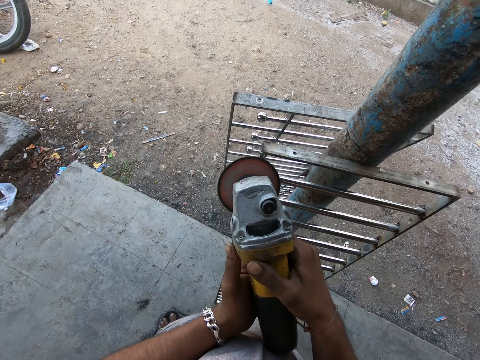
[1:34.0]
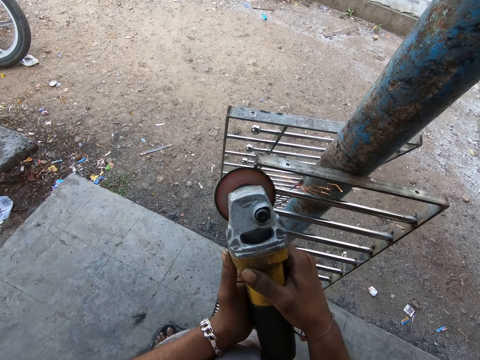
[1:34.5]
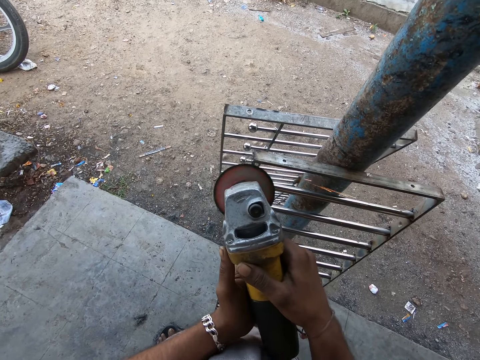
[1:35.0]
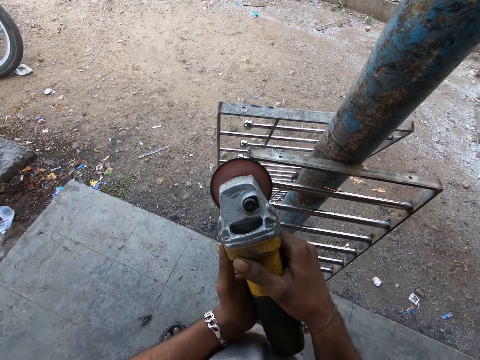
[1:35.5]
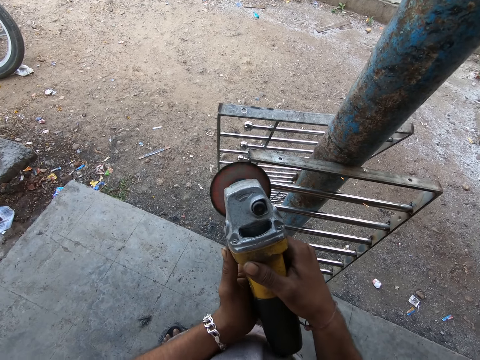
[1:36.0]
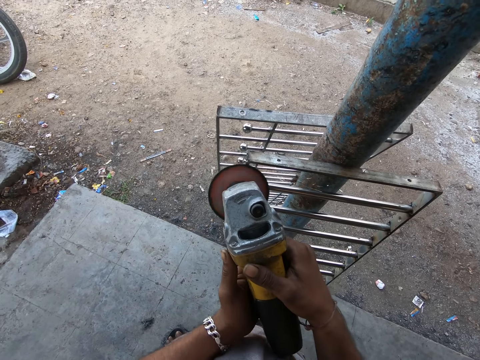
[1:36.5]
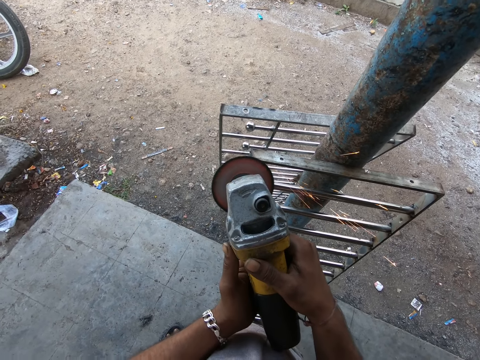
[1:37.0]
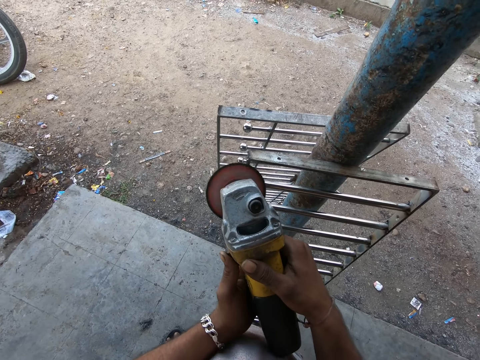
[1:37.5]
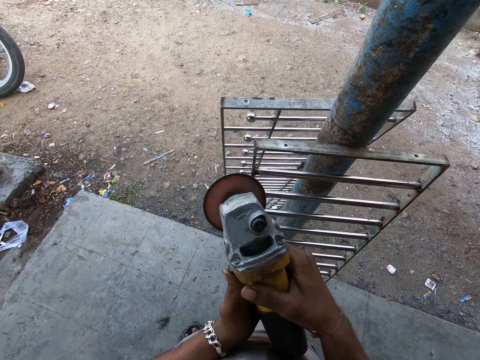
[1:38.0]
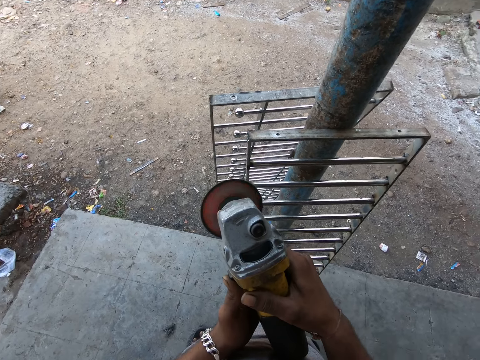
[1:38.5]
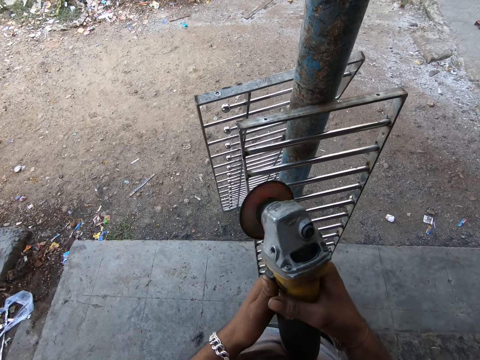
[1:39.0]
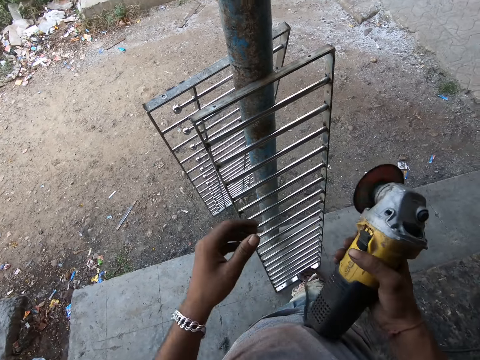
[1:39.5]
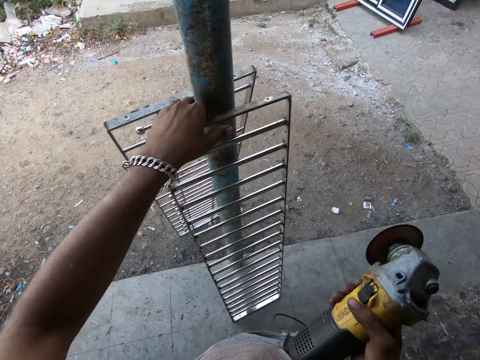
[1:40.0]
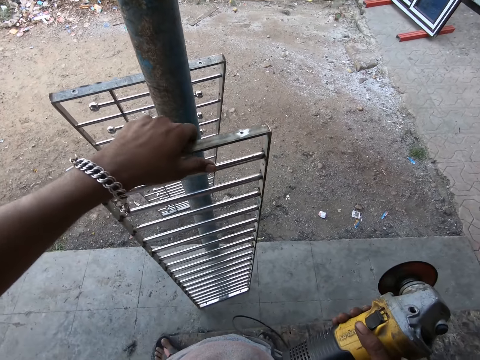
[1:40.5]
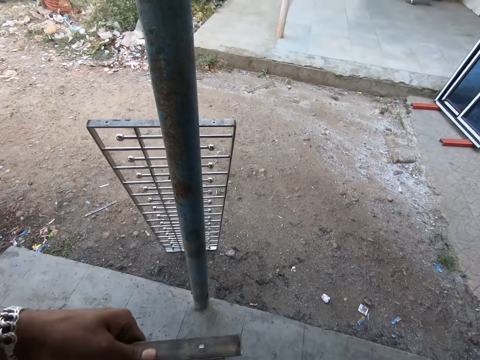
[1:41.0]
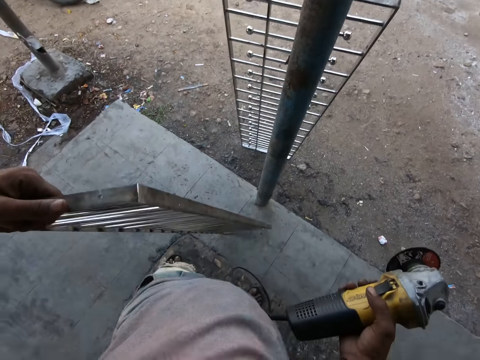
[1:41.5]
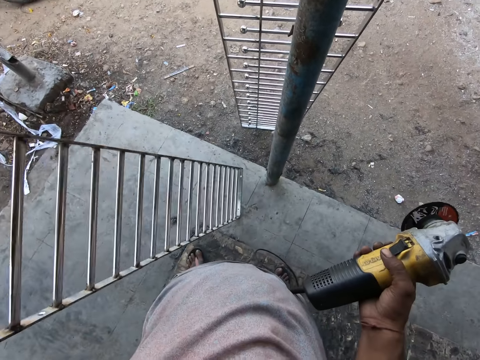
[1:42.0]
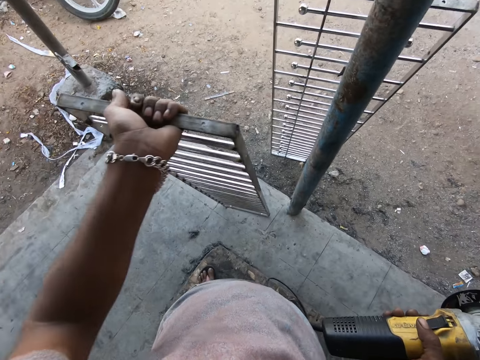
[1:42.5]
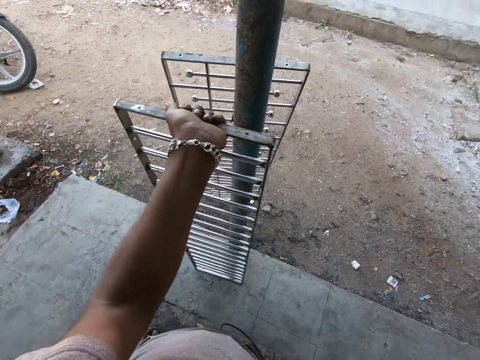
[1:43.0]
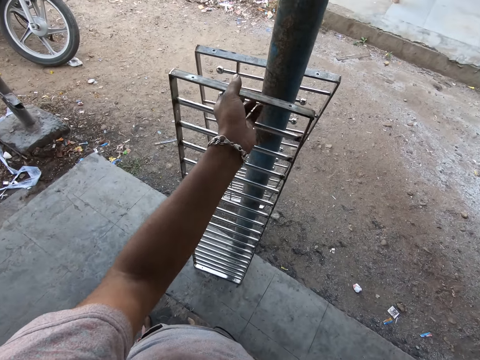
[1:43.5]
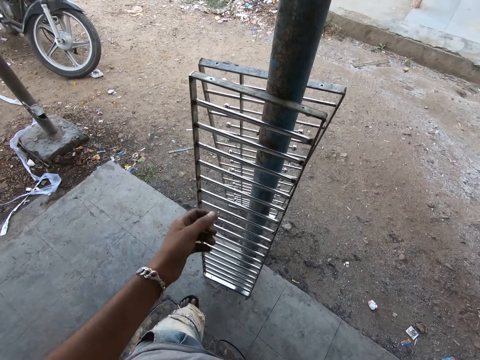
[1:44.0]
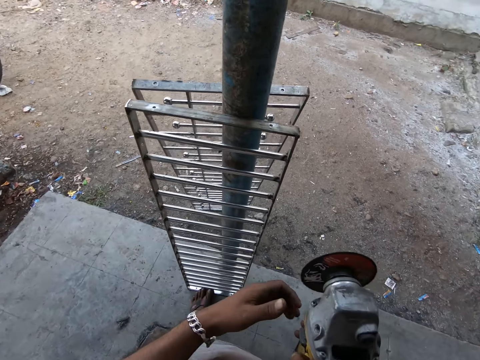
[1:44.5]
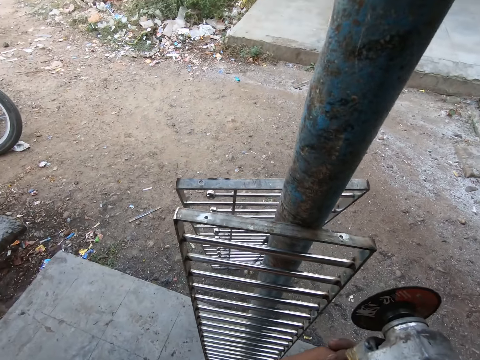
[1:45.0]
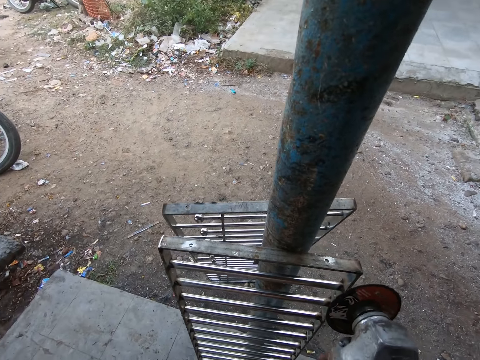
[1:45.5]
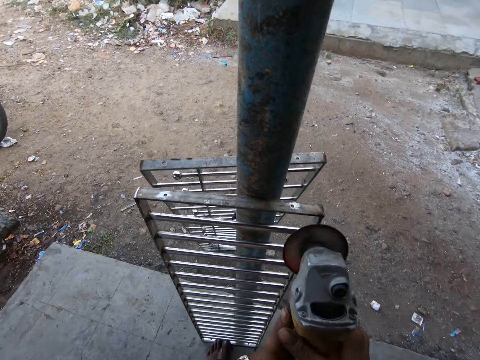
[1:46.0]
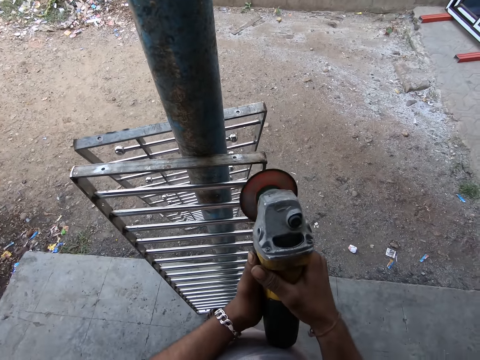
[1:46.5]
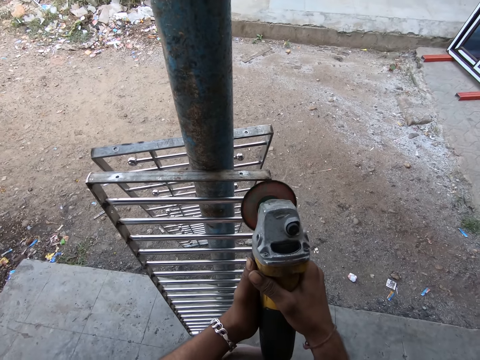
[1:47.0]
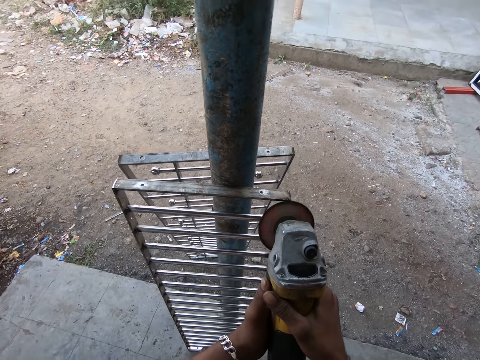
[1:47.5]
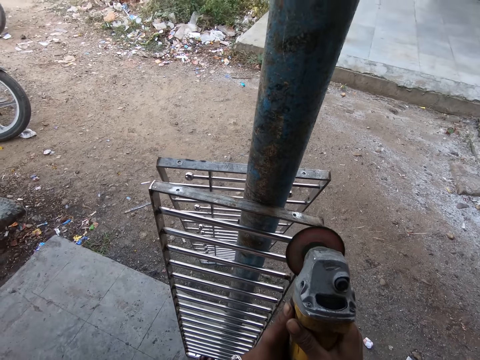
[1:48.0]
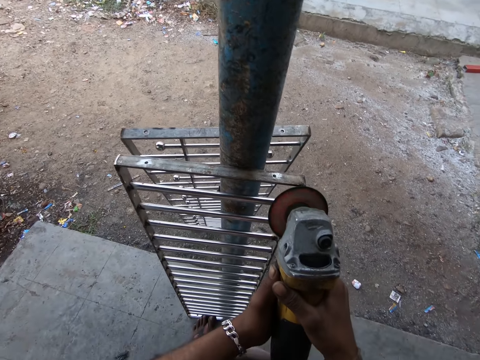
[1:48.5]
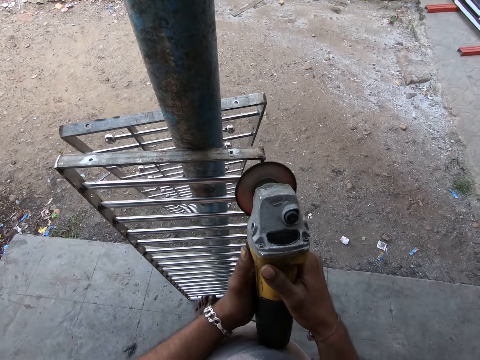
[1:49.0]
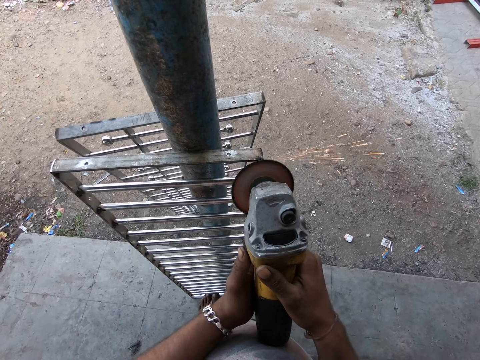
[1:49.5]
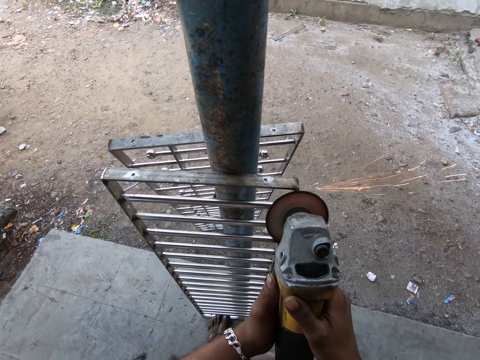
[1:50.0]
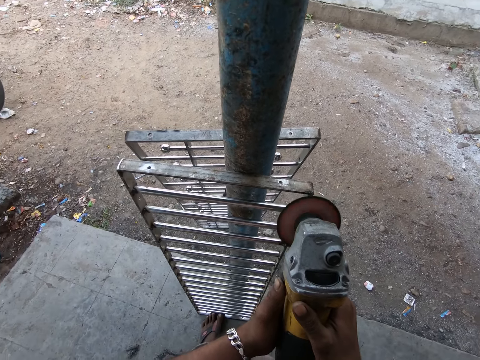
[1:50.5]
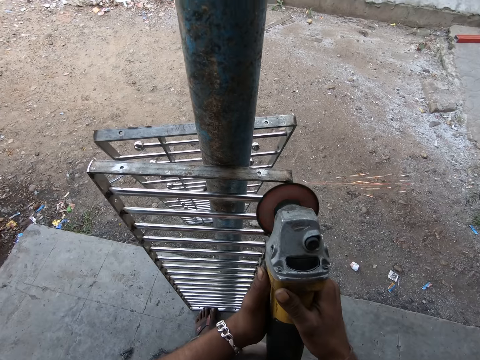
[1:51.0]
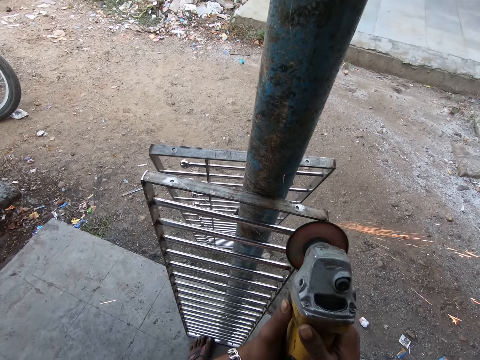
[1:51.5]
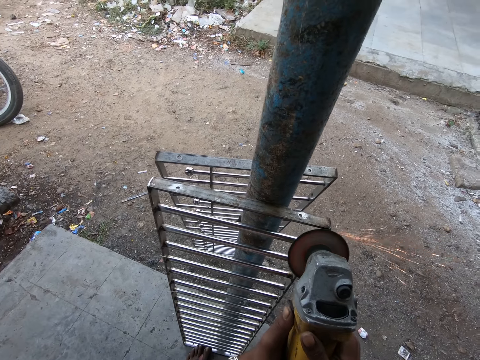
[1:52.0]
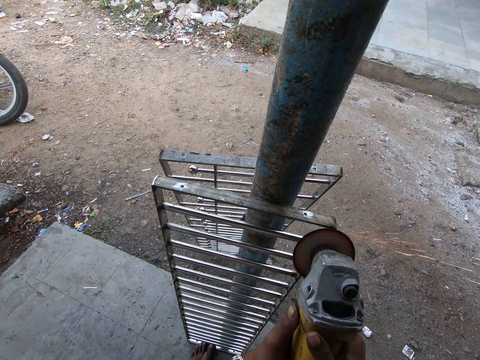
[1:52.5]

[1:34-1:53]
The camera wearer turns the metal frame or rail with his left hand. He takes the metal rail. He holds the grinder with his two hands. He grinds the metal frame with the angle grinder.

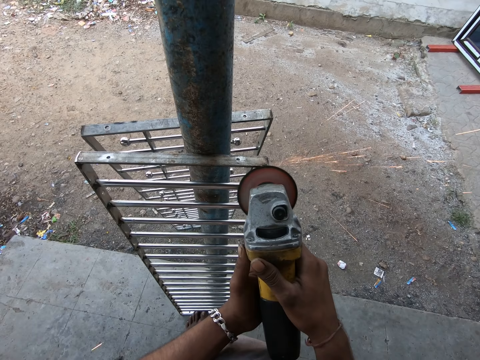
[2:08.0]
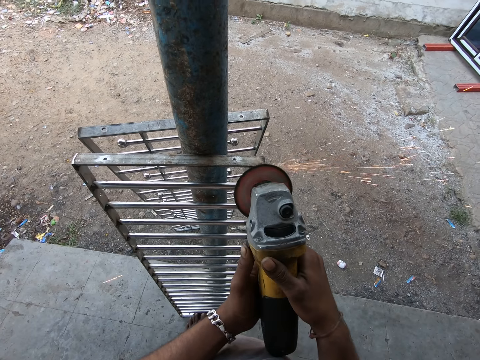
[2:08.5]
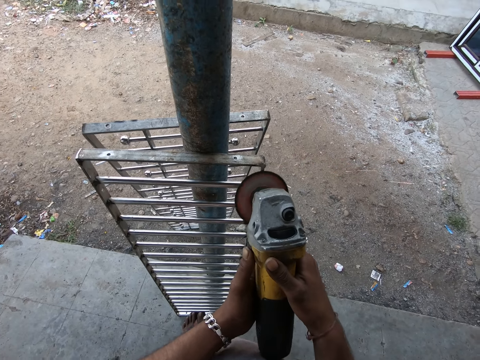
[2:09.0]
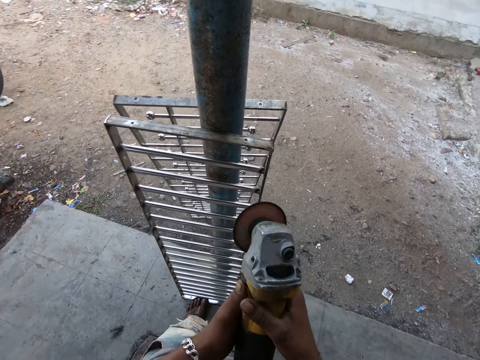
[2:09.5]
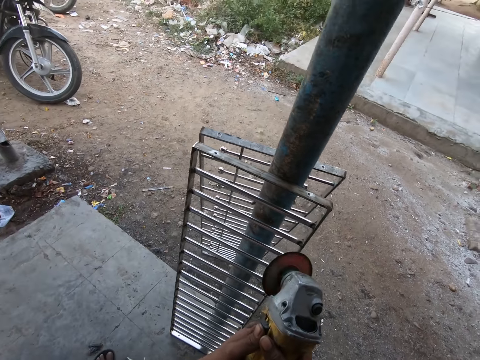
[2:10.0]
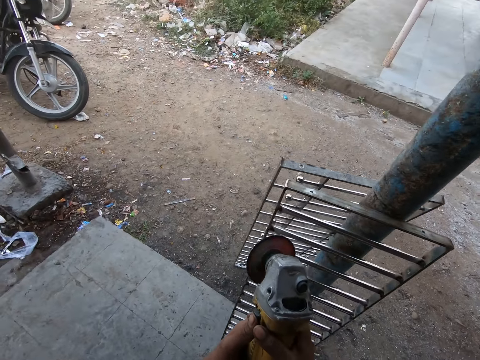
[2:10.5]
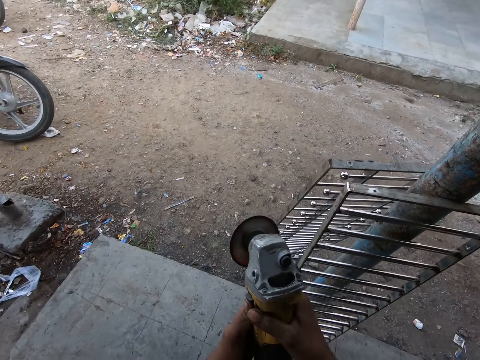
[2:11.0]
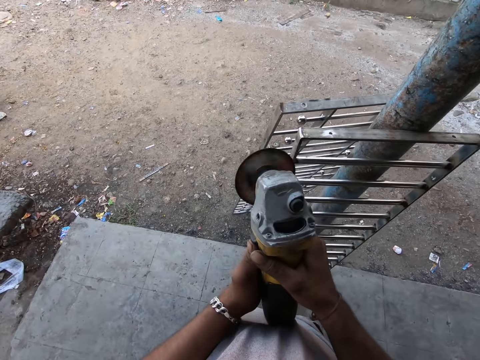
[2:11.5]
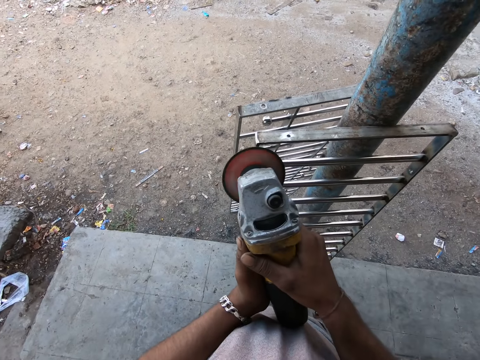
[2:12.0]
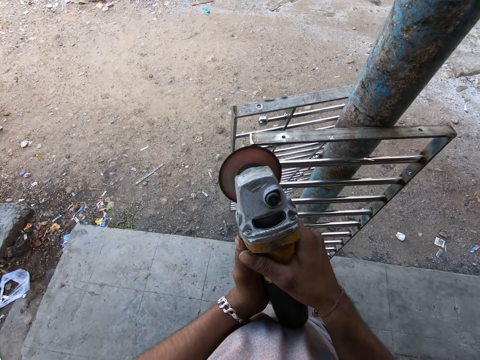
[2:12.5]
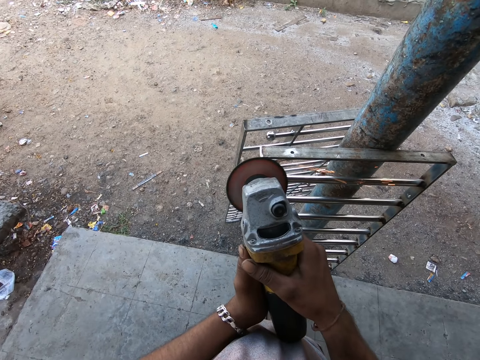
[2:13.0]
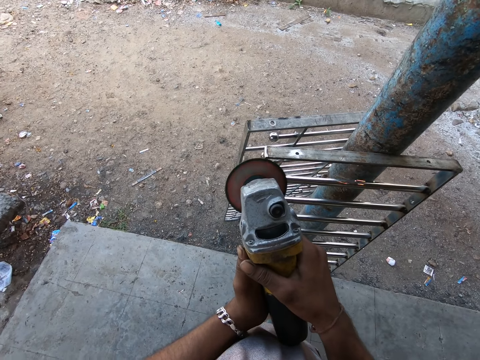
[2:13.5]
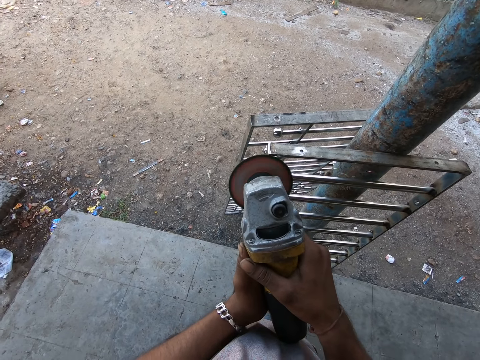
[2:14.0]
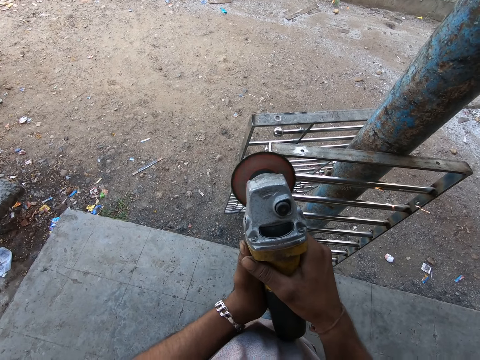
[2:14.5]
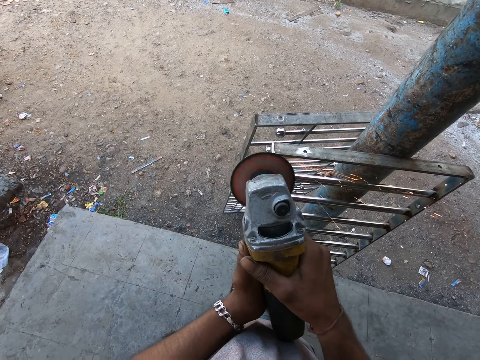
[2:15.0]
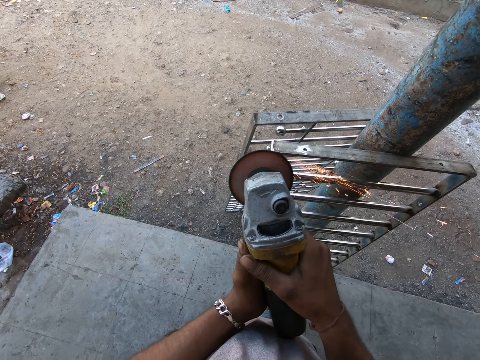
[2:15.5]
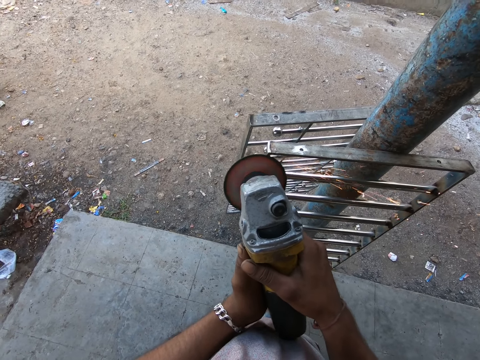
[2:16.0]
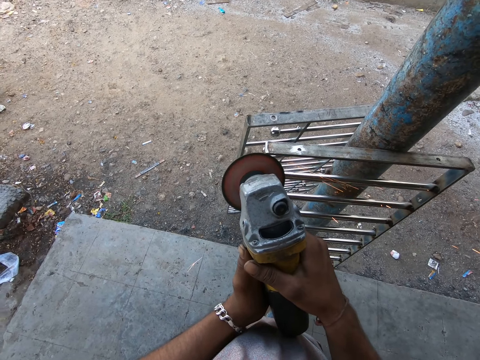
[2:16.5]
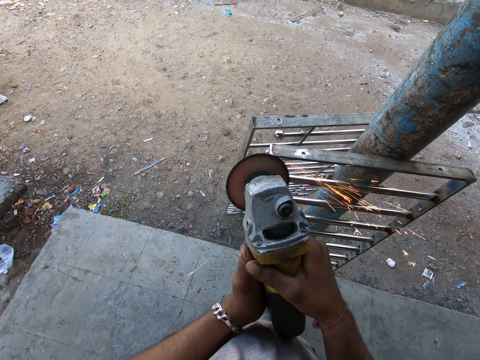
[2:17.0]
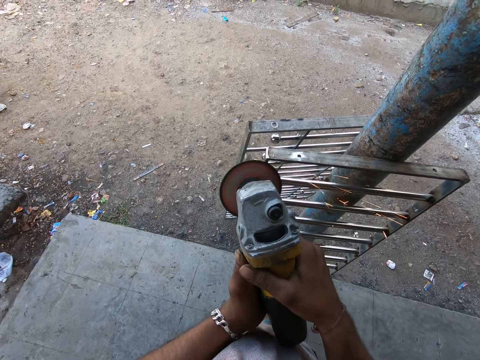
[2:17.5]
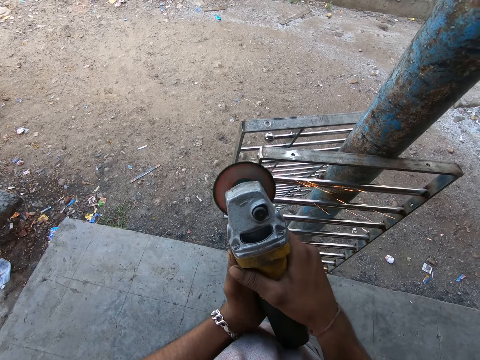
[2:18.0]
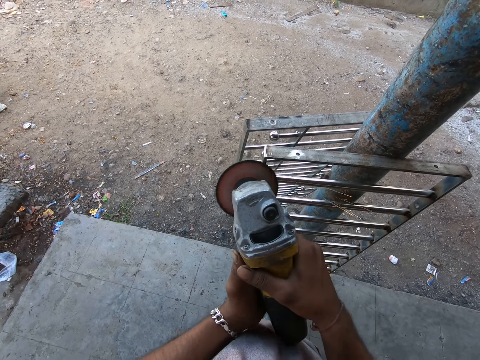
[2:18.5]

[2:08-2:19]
The camera wearer stops grinding the metal rail or frame. They grind the opposite side of the metal frame with the angle grinder.
